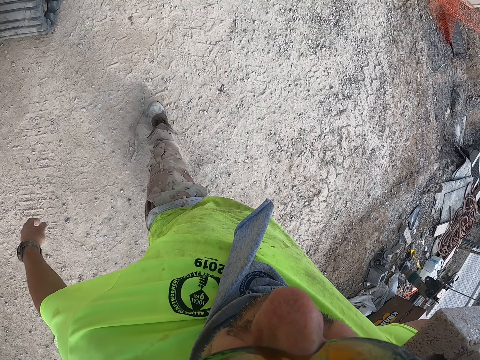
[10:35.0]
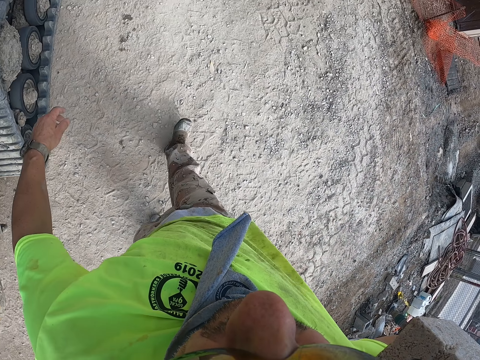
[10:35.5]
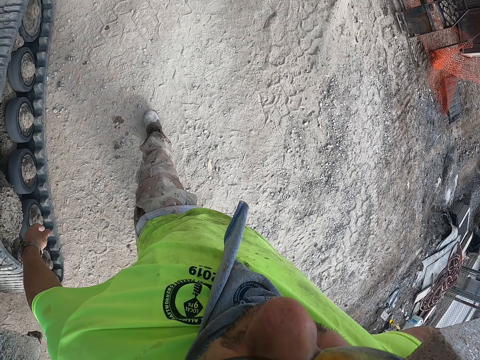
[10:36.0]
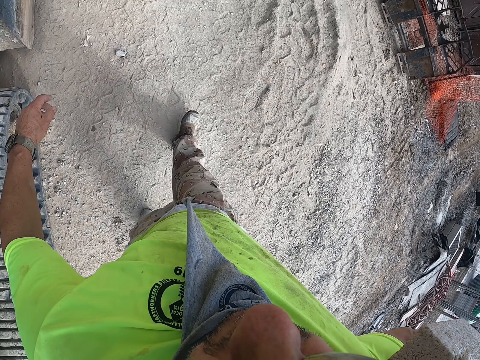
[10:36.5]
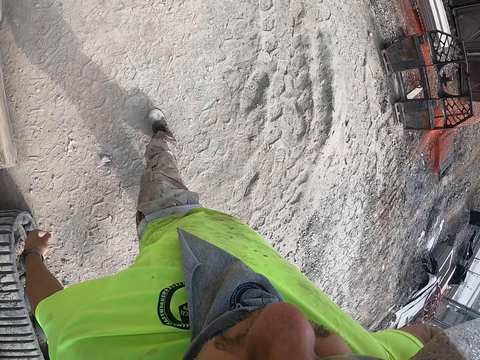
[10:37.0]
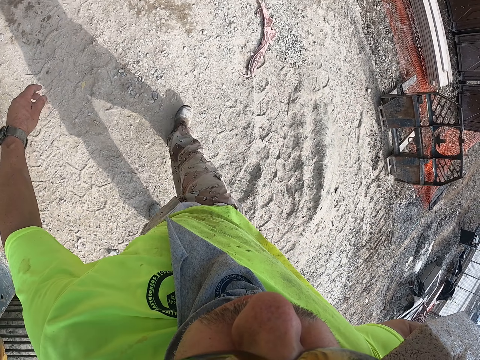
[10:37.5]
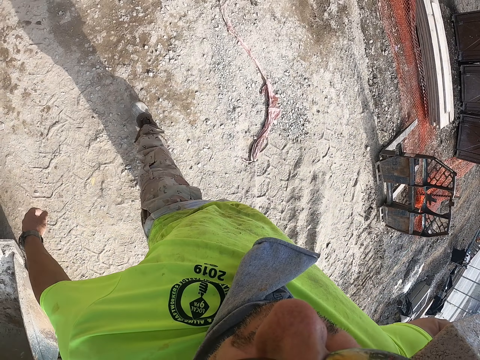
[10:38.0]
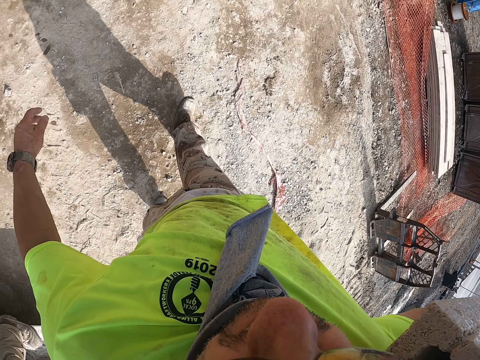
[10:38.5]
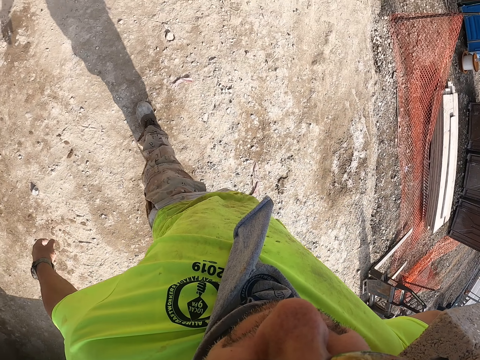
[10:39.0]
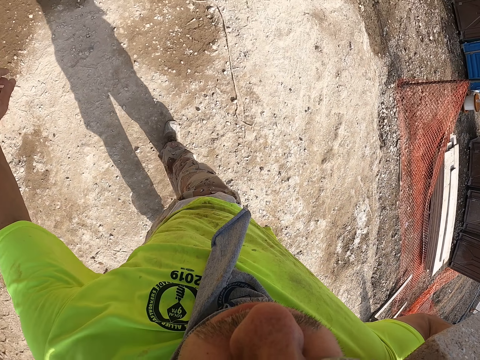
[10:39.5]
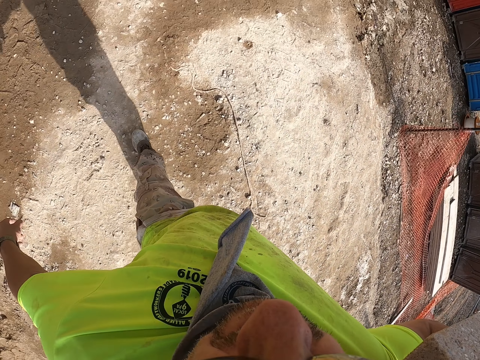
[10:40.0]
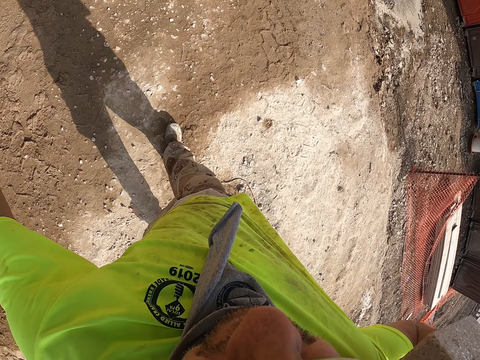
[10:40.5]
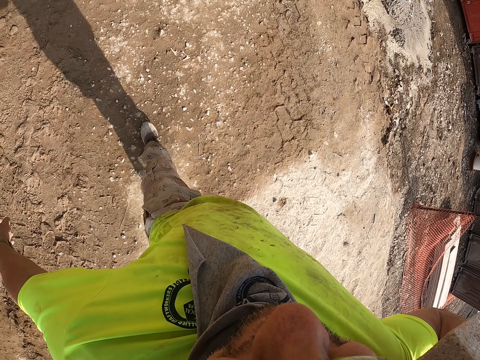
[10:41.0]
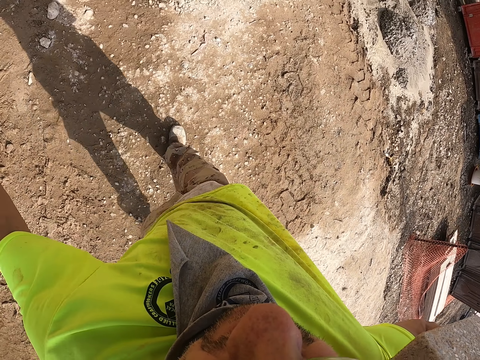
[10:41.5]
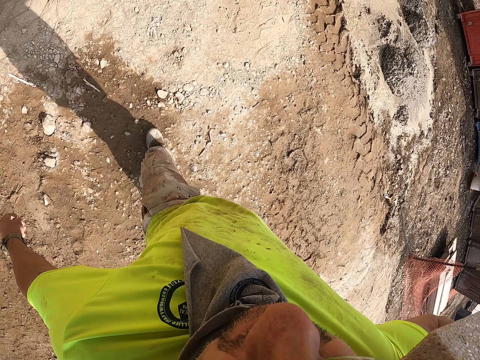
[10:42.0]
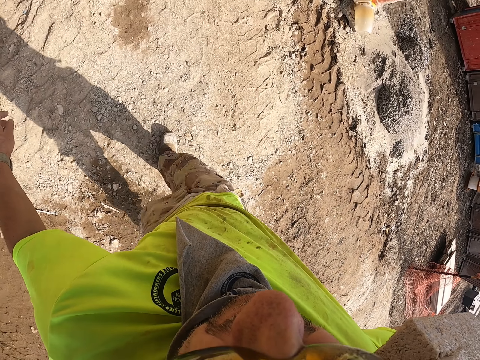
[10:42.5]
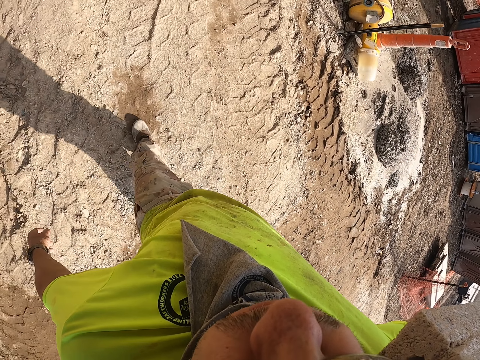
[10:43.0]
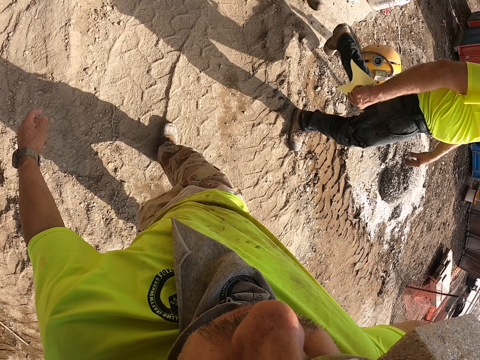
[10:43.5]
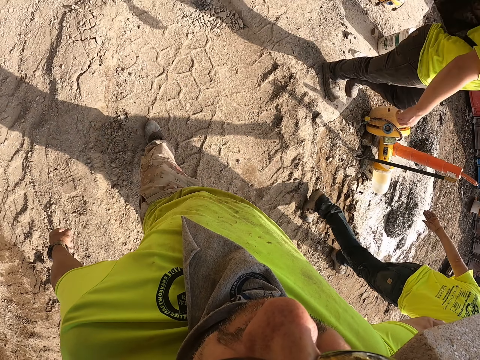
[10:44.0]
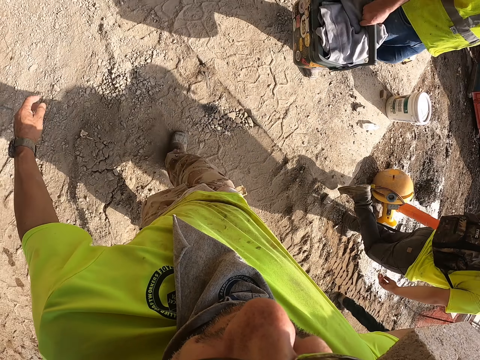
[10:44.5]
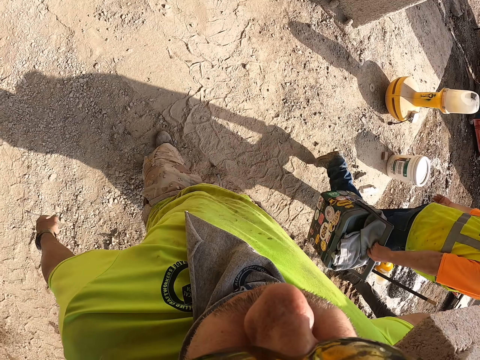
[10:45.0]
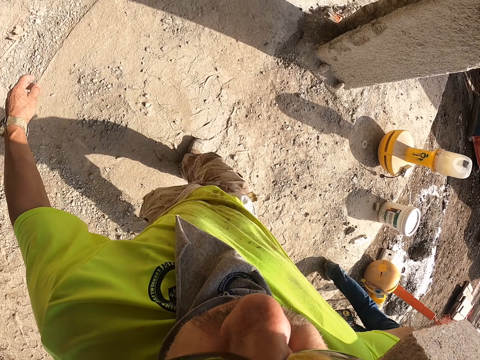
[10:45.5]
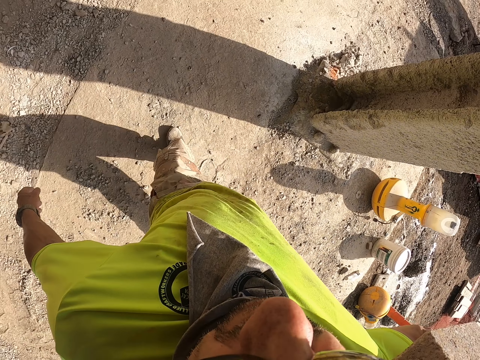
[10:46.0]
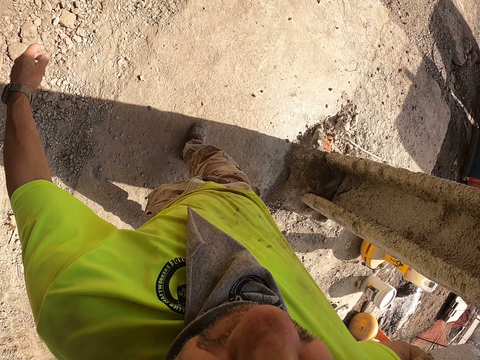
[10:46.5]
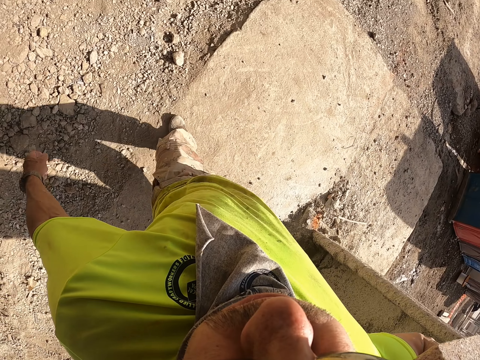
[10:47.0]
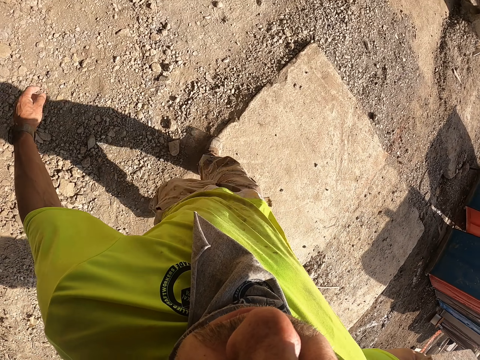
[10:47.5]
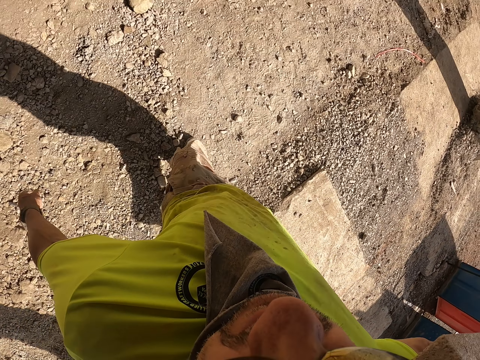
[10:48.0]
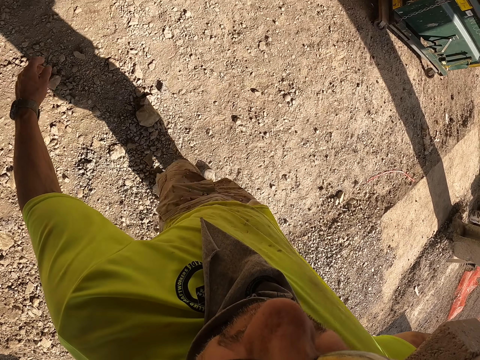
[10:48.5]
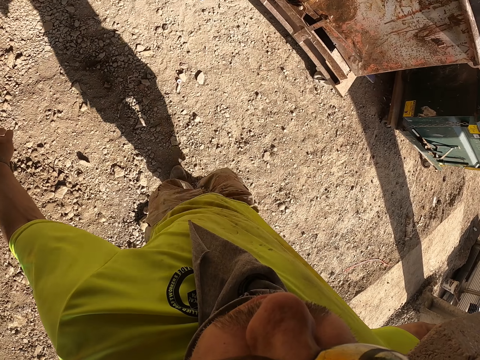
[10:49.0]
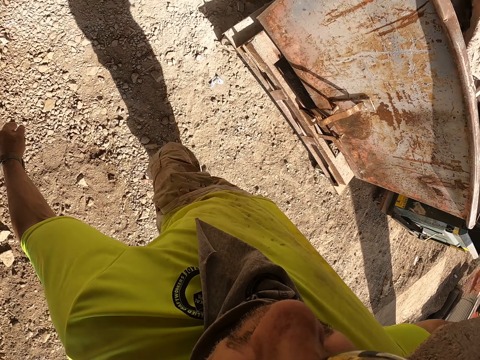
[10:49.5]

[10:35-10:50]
The camera wearer walks on the murram road.

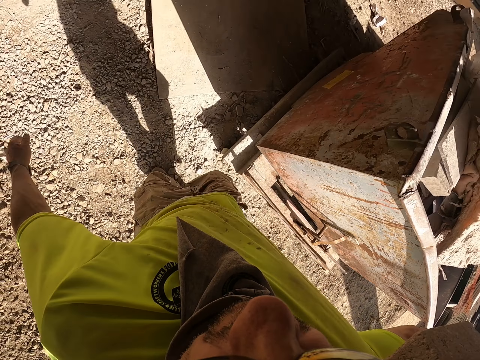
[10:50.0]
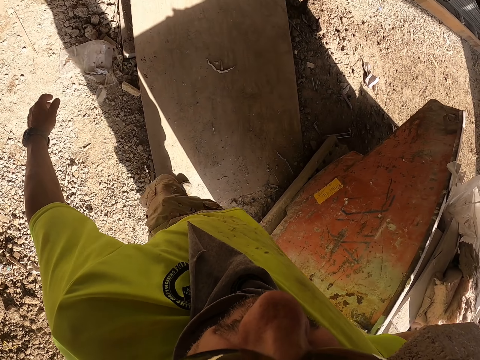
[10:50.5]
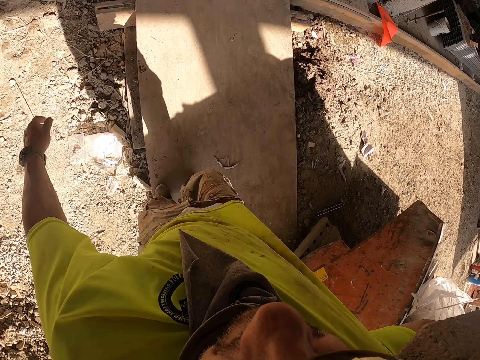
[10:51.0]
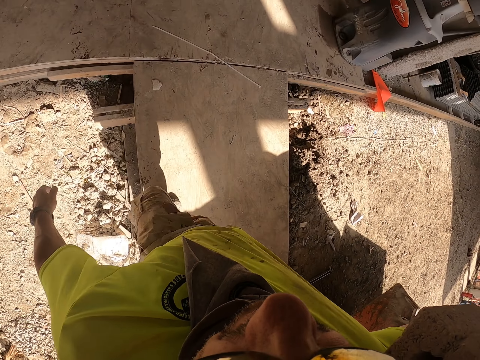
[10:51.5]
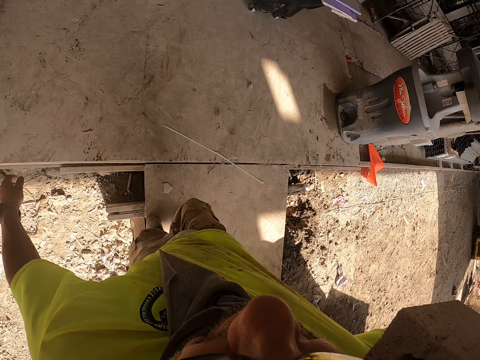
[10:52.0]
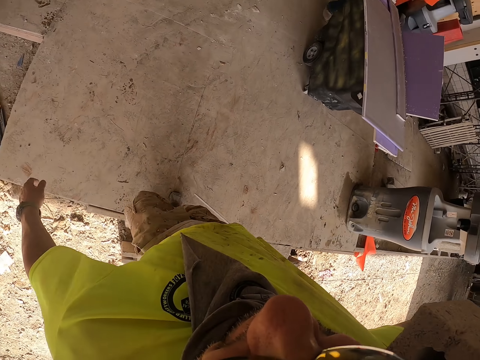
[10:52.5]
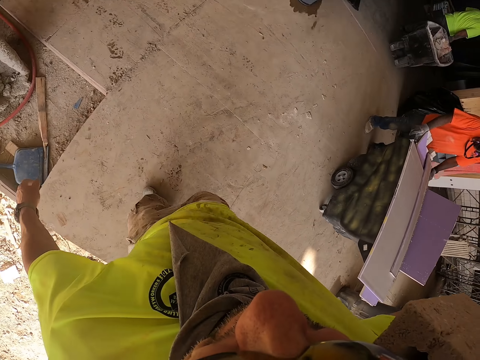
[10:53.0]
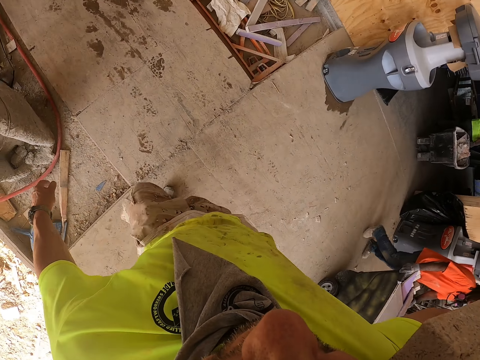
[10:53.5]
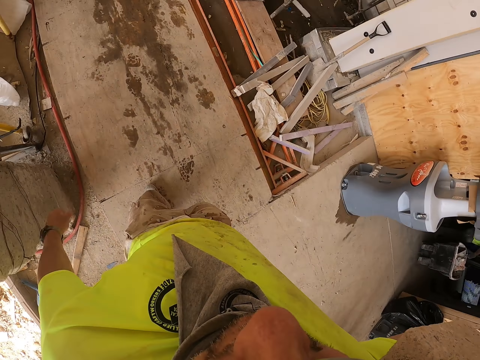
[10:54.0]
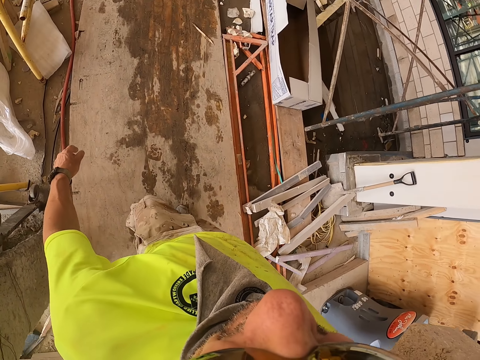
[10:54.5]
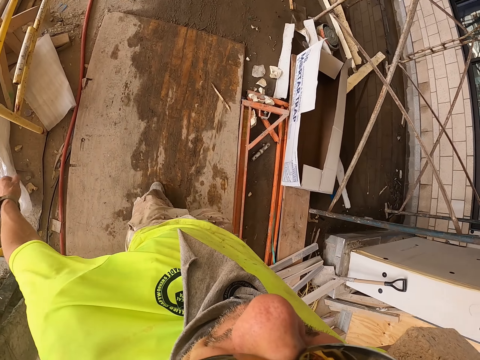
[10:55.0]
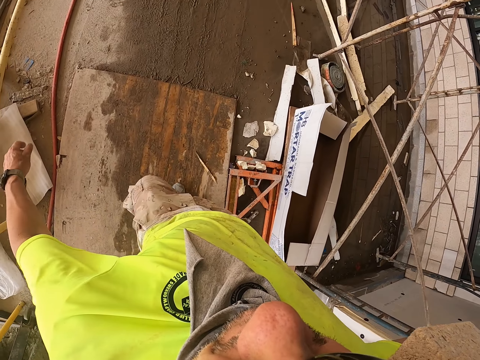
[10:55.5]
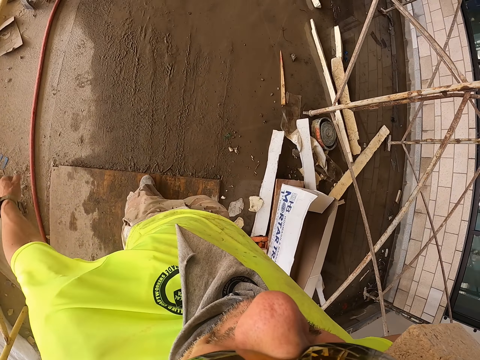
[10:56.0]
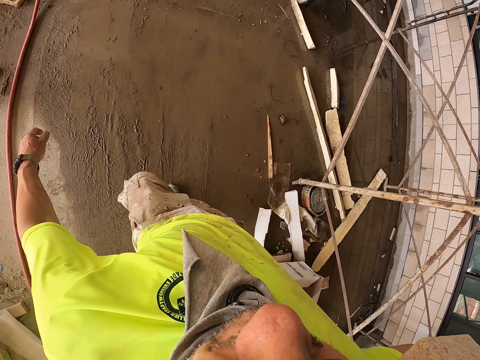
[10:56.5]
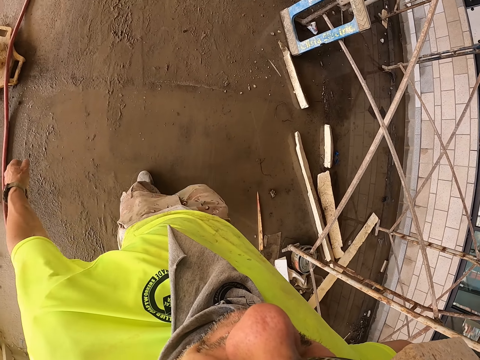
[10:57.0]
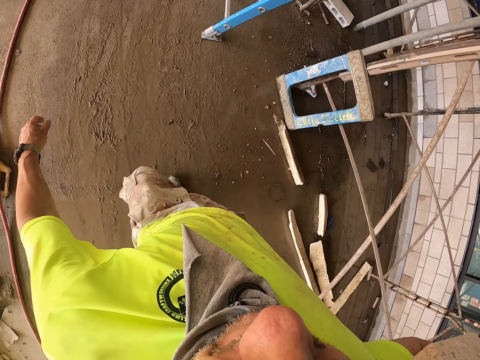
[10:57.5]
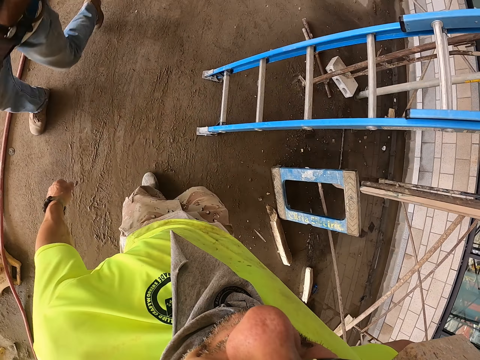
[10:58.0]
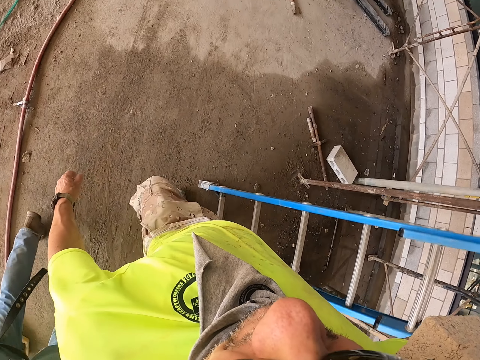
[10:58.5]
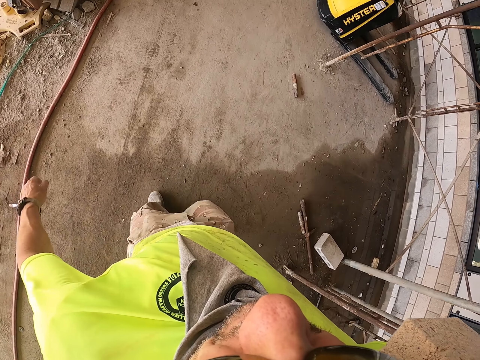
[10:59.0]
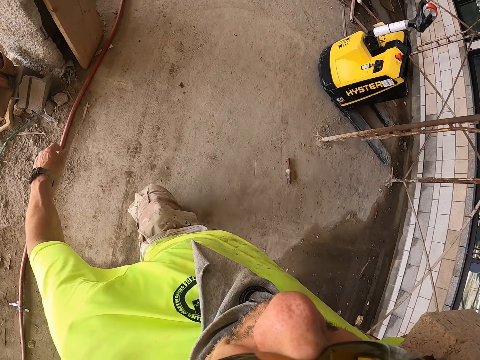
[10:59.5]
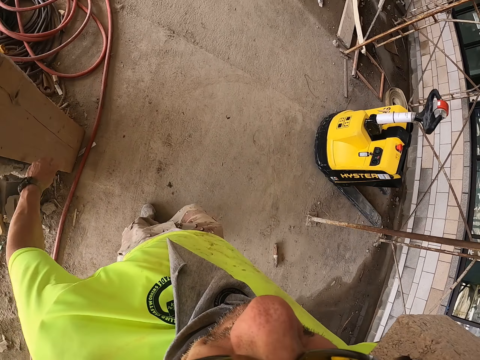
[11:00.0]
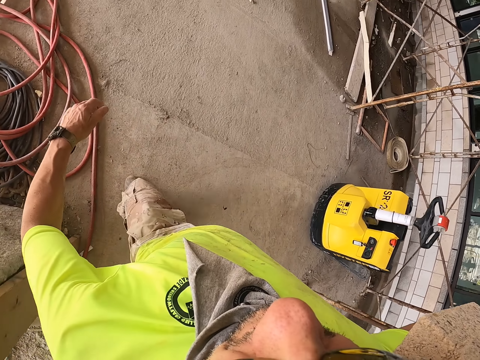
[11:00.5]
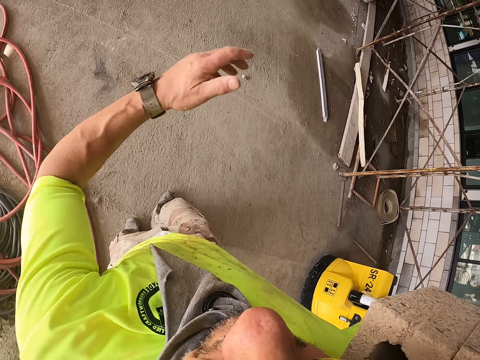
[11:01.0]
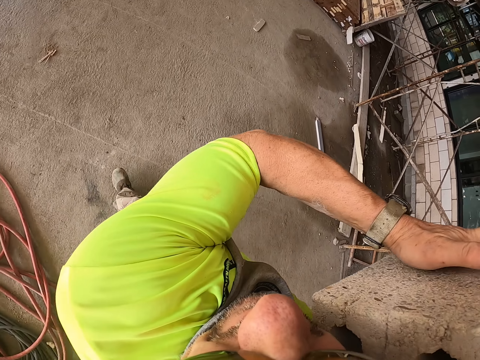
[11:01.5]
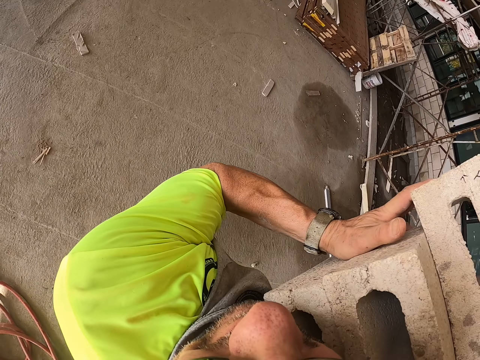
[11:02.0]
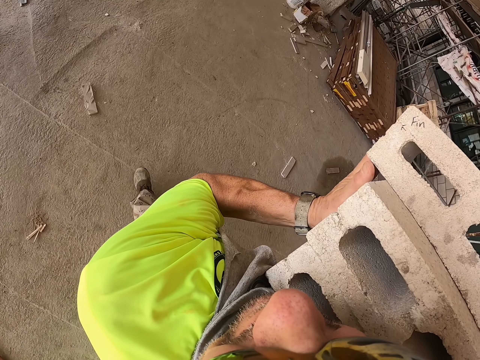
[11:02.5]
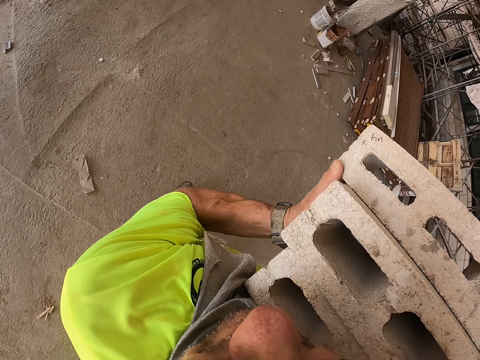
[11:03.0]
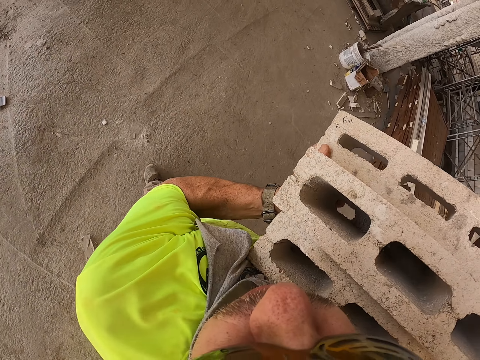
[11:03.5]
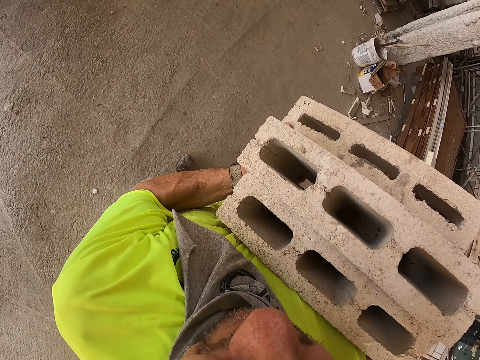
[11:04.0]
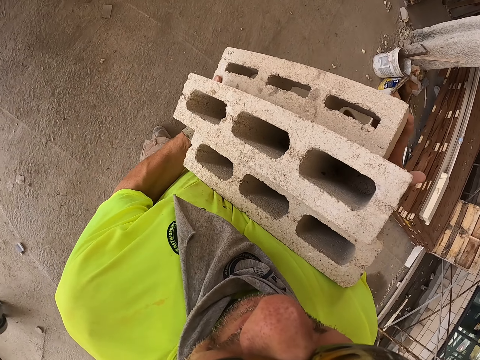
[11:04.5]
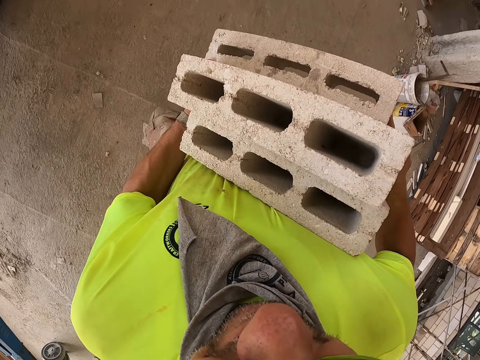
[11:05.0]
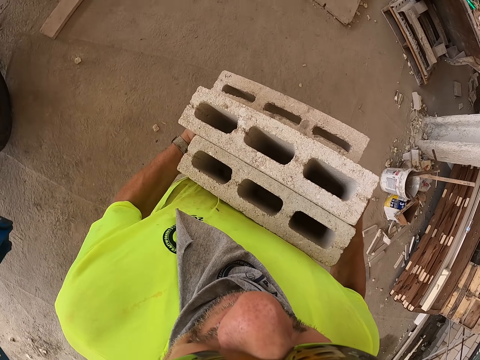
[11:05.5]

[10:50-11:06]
The camera wearer walks beside the wall. They hold the bricks. They remove the bricks from the shoulder. They walk around the construction site. They hold the bricks.
